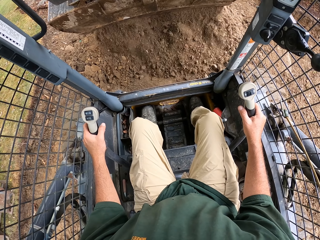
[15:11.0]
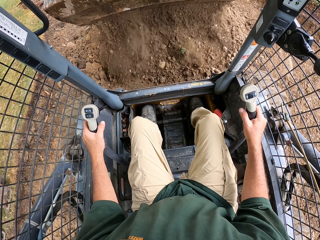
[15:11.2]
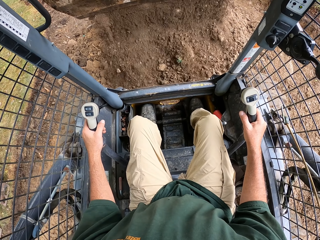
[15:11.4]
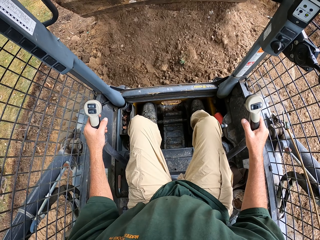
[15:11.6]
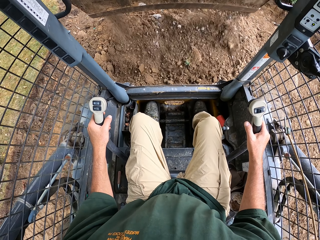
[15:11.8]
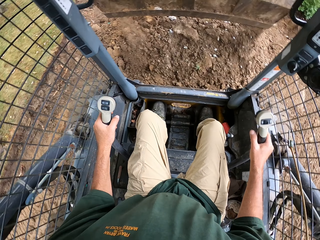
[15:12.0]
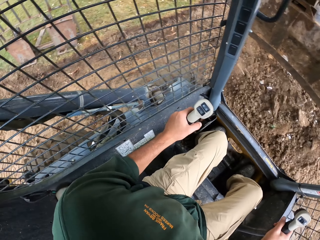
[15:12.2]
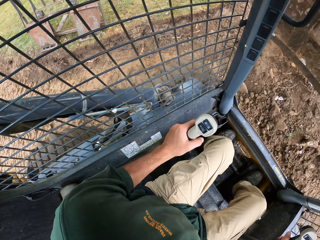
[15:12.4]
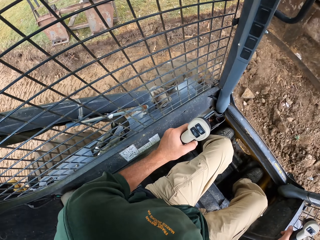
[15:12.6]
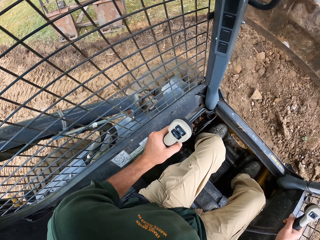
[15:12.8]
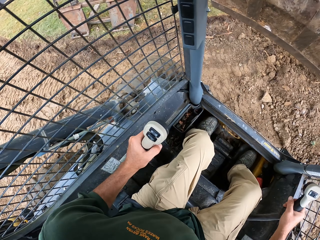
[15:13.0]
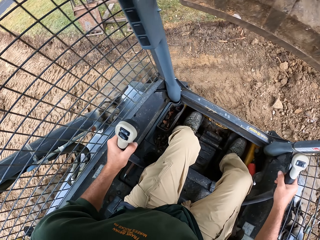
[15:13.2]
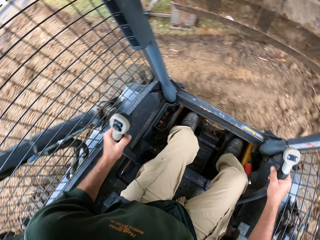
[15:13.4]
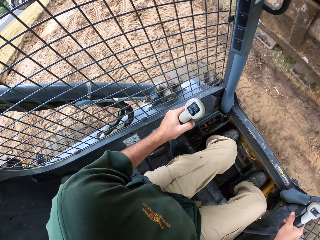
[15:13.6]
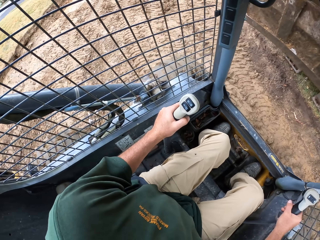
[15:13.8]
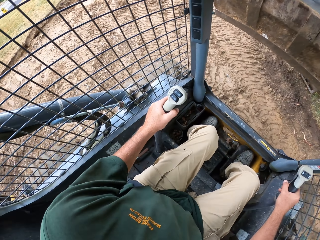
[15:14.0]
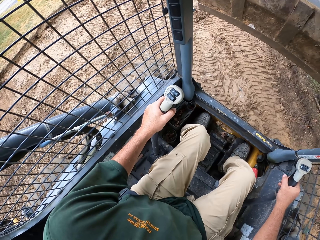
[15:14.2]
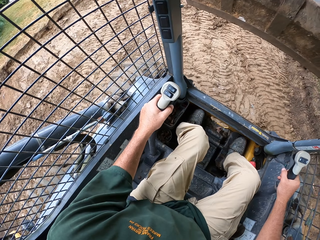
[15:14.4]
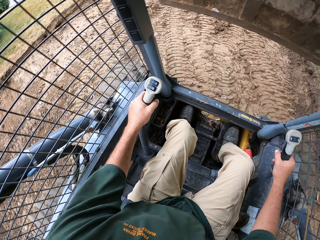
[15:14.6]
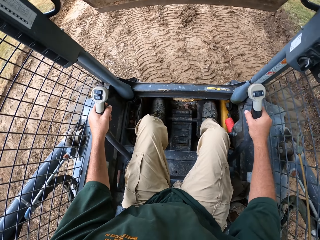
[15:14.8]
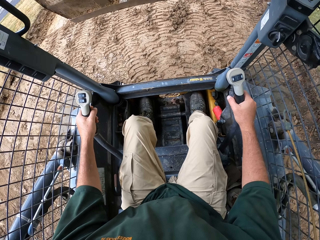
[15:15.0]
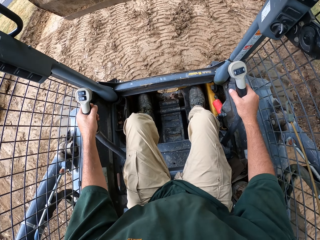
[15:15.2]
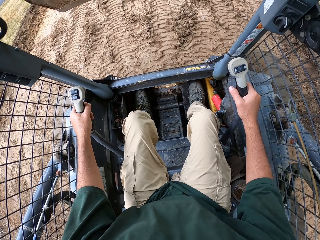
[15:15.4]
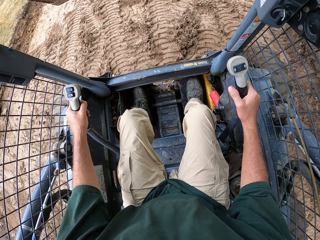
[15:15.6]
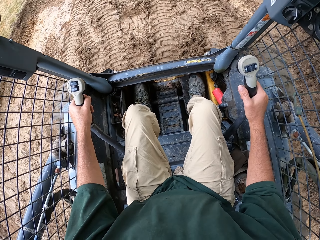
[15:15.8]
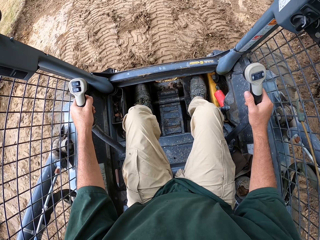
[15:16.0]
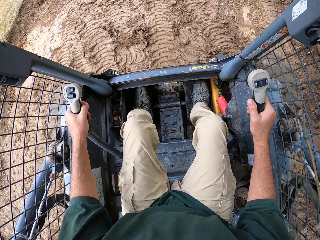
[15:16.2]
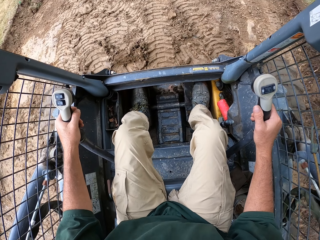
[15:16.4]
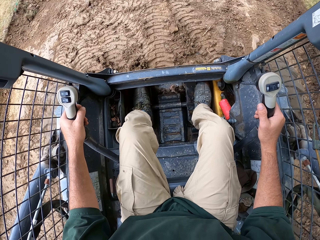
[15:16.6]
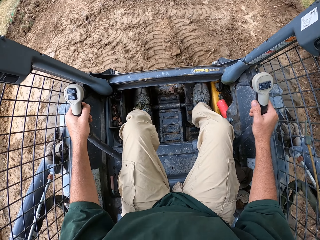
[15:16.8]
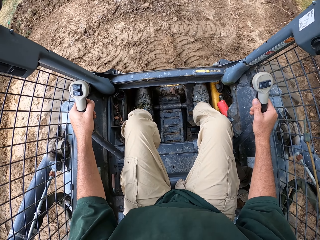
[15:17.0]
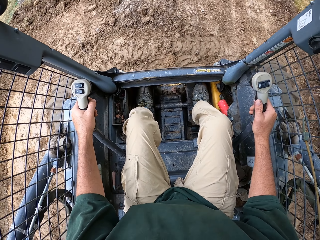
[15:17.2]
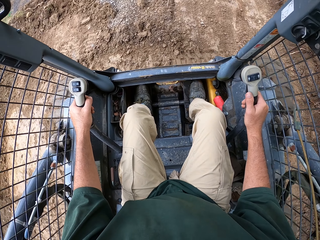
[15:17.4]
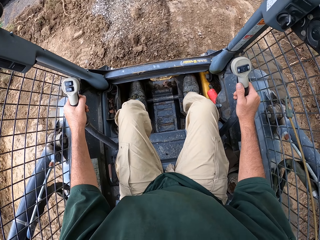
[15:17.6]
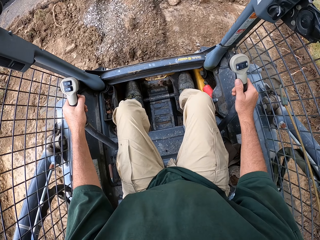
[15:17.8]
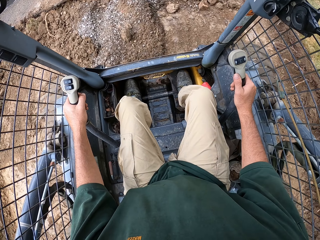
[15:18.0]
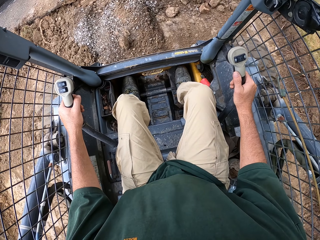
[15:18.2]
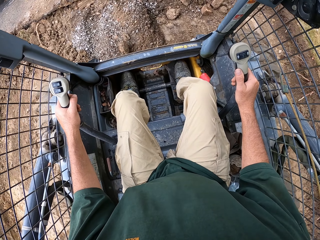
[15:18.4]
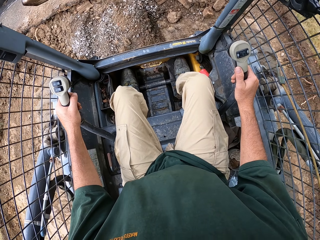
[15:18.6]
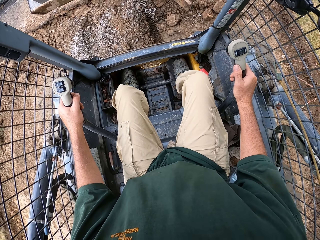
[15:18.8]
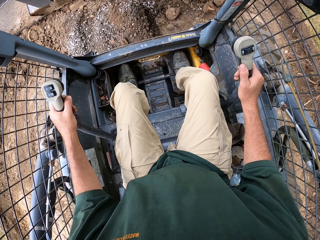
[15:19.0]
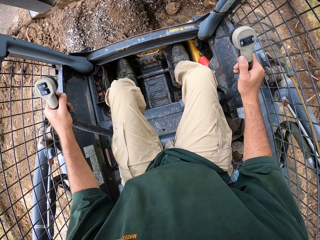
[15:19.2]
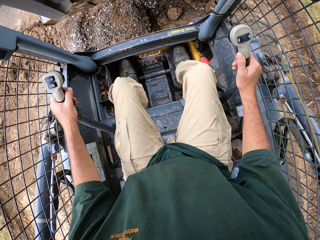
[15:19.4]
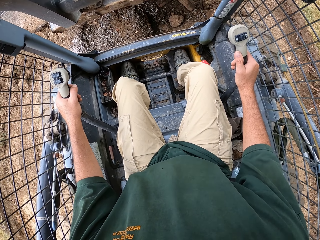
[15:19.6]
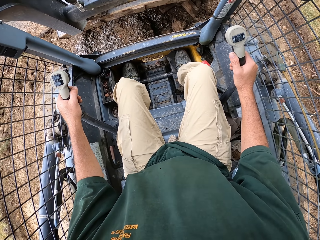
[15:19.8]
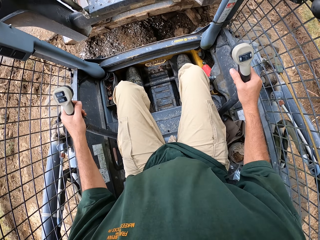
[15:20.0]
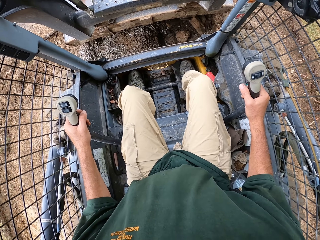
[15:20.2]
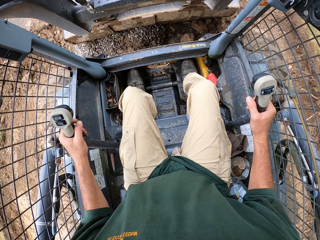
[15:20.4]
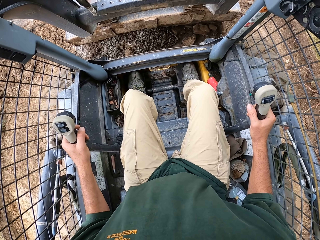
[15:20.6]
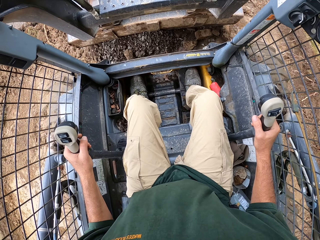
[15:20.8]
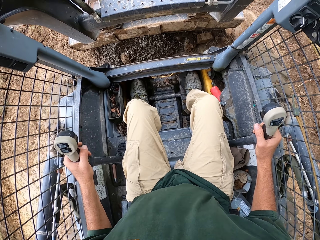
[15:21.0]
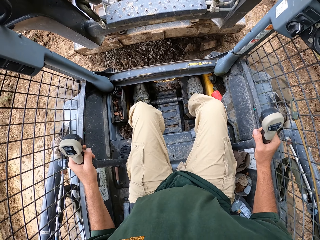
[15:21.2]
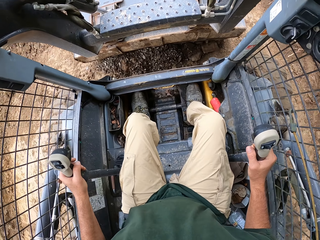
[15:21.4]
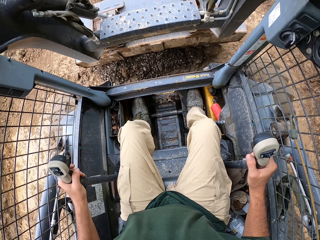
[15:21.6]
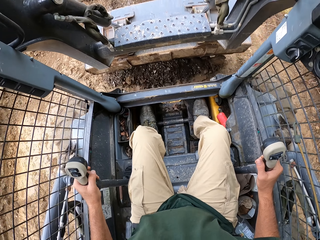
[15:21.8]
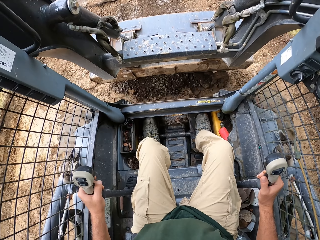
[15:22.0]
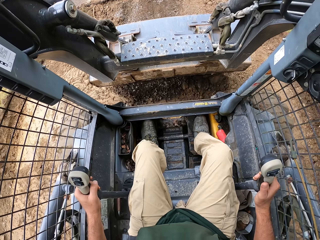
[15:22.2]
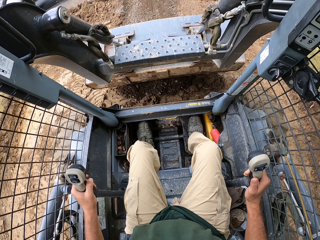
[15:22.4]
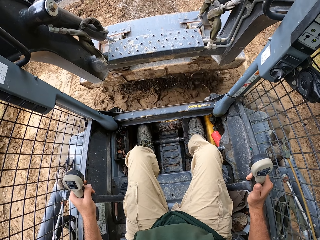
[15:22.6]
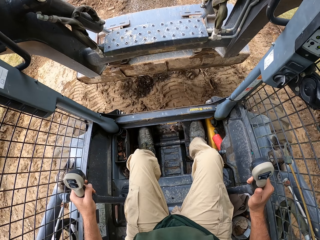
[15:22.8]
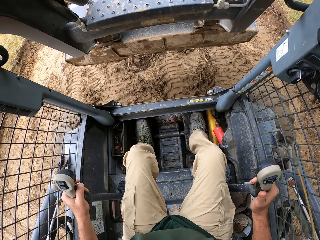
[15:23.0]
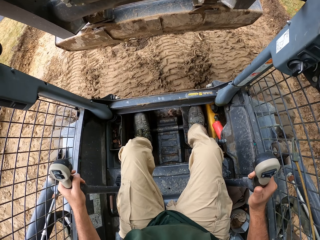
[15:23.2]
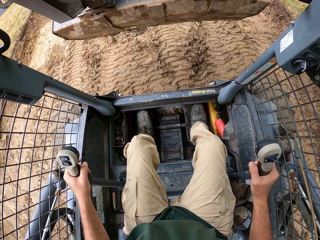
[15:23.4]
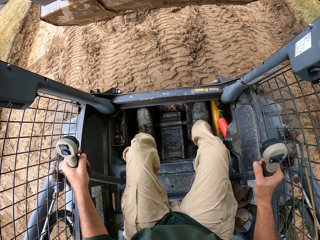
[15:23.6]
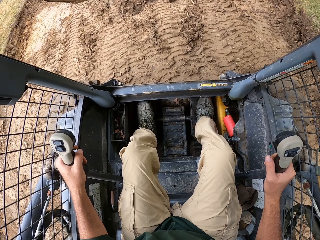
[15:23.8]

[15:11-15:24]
The camera wearer pours the soil or sand. They drive a forklift. They move the sand. They scoop the soil.

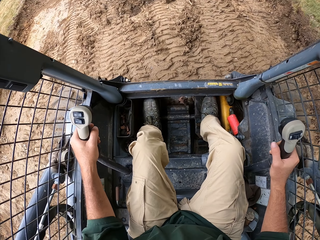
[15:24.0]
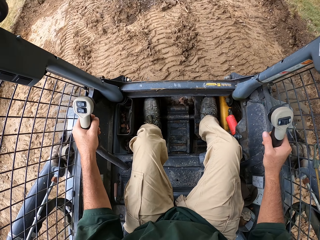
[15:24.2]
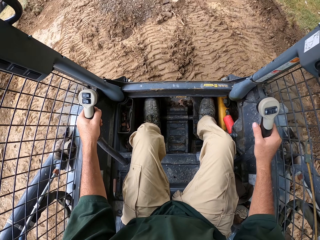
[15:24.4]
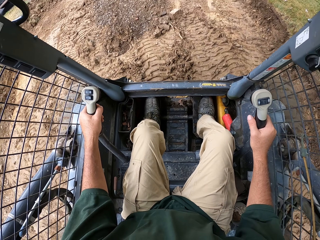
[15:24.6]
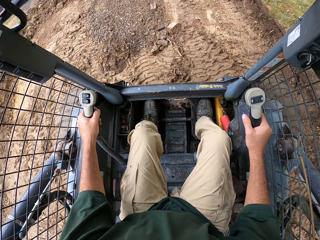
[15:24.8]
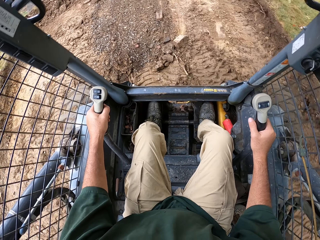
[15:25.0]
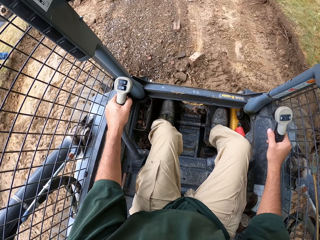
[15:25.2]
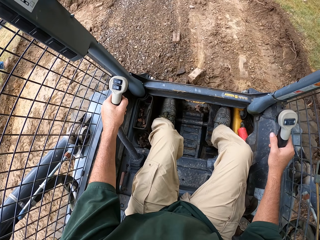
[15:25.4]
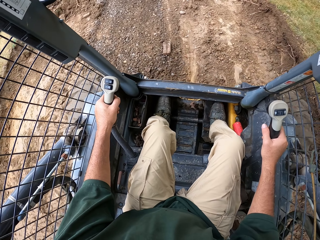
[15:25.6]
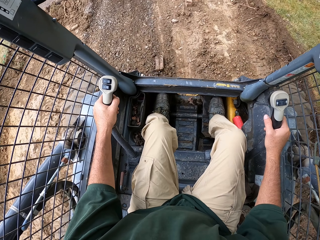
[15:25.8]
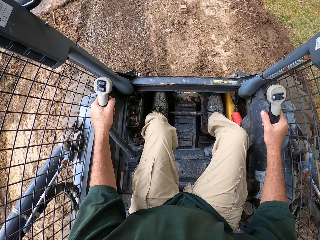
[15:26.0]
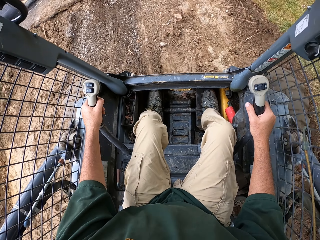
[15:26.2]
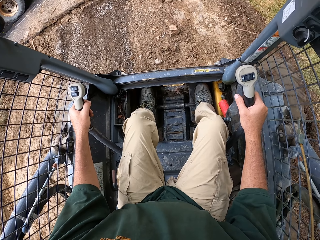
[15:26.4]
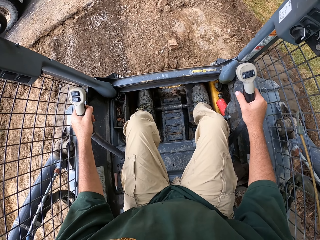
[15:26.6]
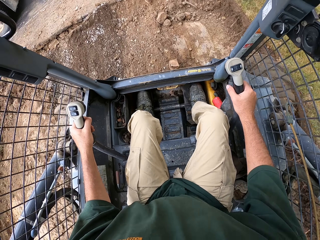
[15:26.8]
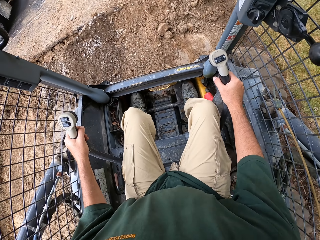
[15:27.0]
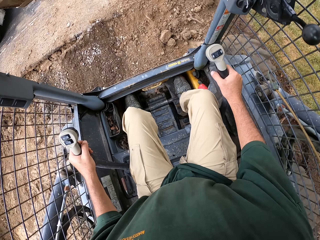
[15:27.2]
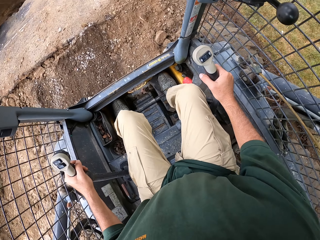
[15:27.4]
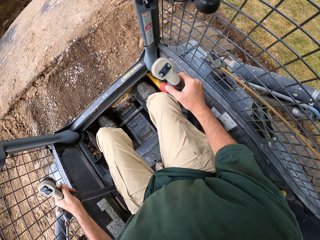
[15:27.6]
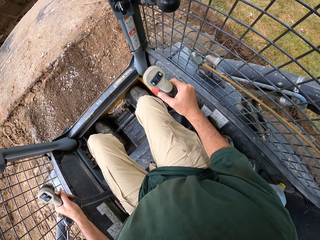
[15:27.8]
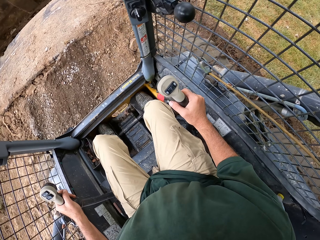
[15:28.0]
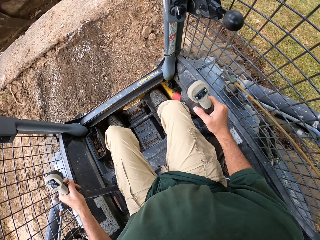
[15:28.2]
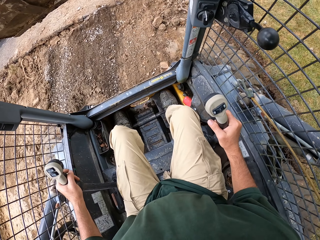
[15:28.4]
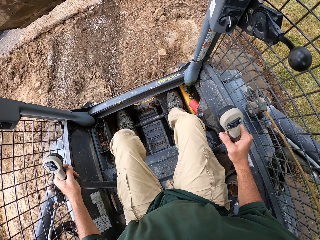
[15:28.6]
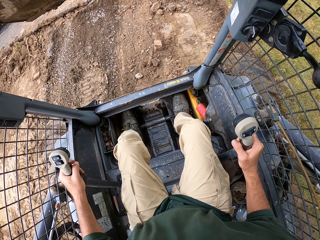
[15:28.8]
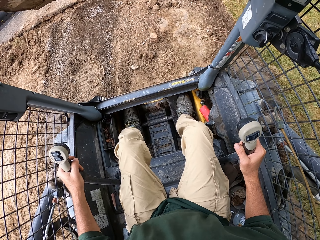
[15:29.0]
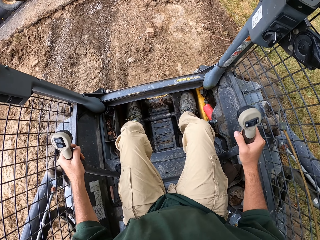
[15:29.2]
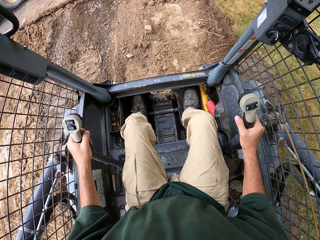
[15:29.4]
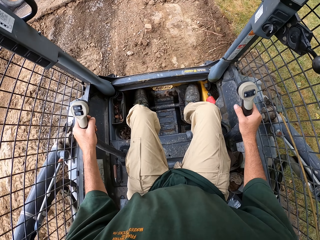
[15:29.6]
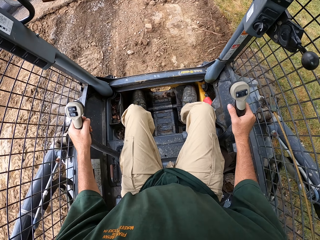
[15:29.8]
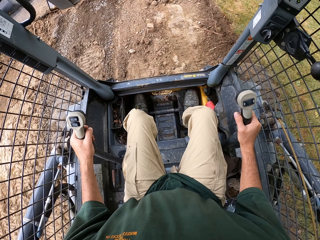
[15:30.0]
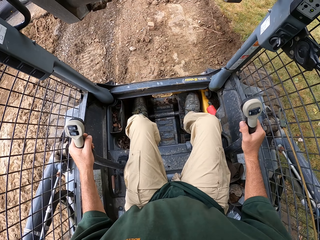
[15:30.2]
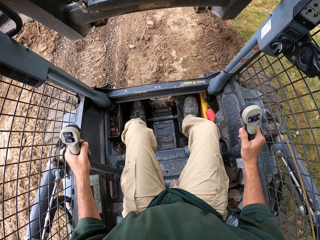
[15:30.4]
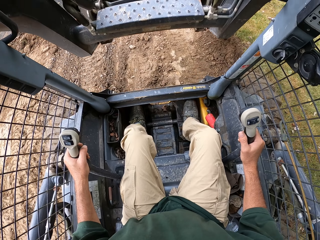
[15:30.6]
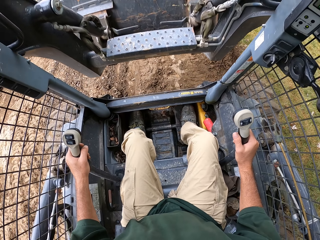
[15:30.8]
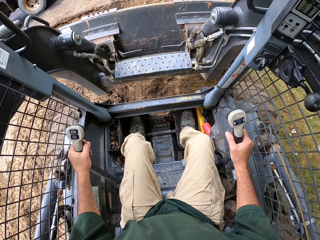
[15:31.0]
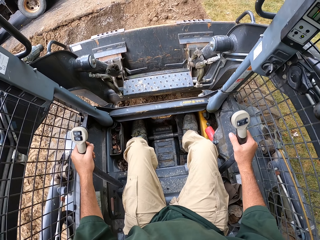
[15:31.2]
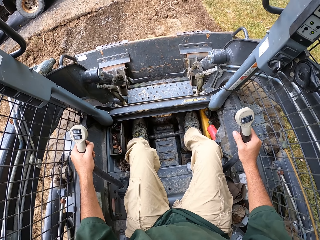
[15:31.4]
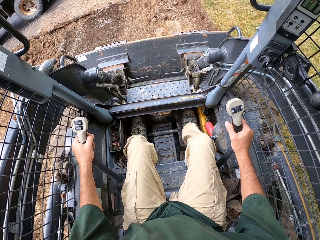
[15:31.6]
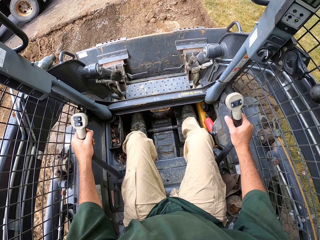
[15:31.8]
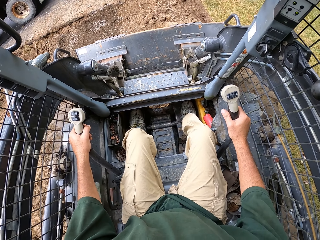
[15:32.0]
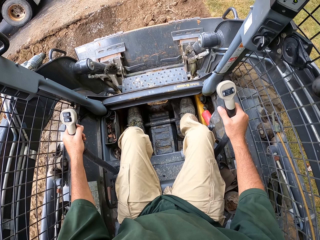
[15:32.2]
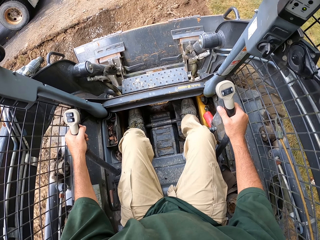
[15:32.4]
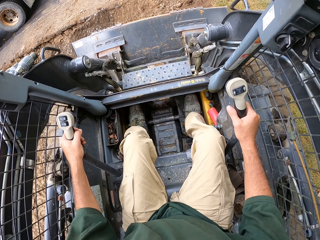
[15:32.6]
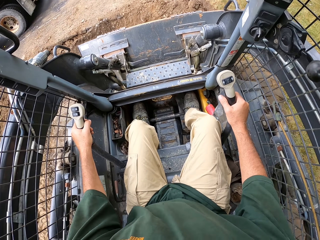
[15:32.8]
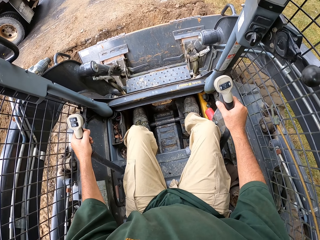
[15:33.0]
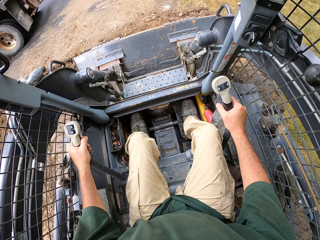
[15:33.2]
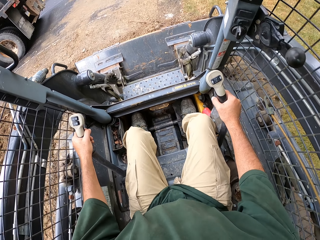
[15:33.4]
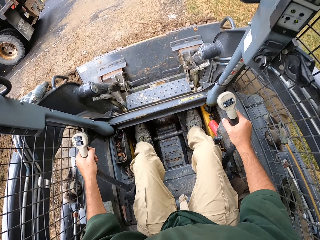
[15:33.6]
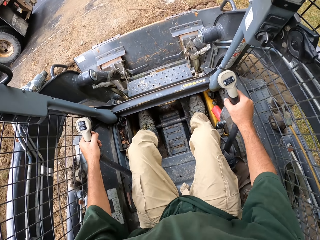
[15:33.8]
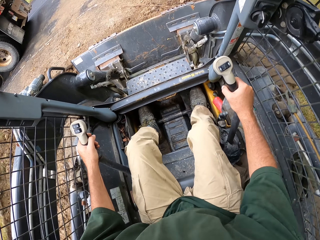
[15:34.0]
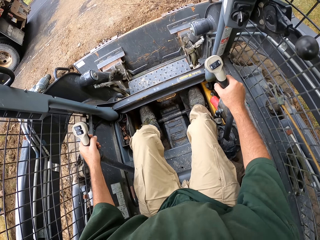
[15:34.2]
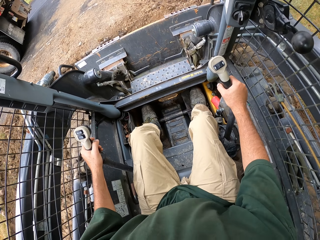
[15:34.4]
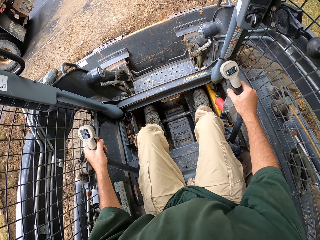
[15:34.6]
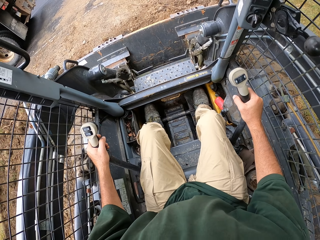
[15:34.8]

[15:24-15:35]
The camera wearer drives a tractor.
